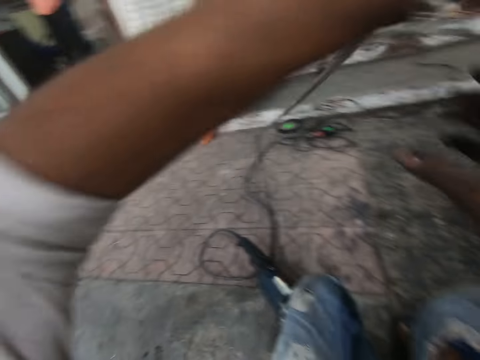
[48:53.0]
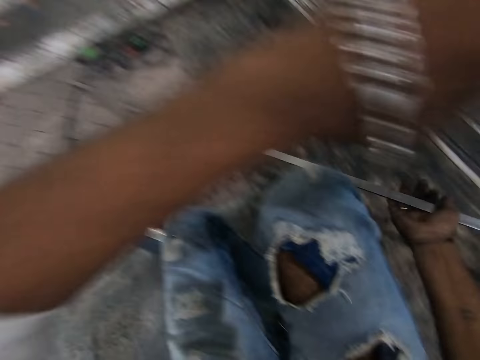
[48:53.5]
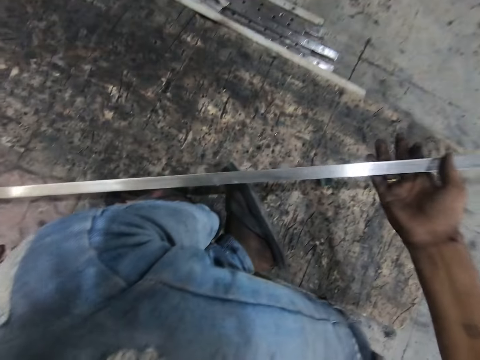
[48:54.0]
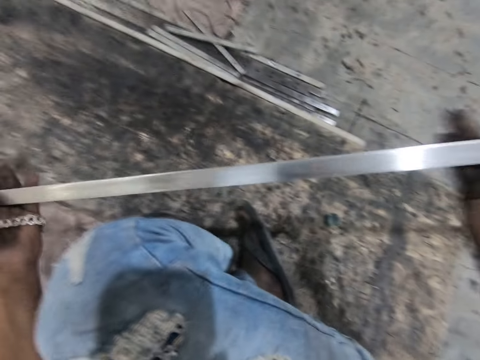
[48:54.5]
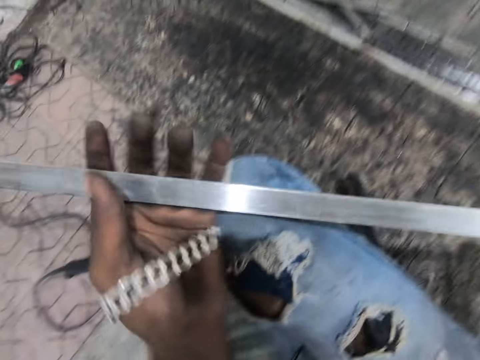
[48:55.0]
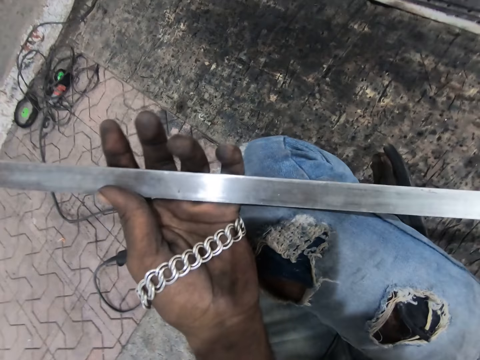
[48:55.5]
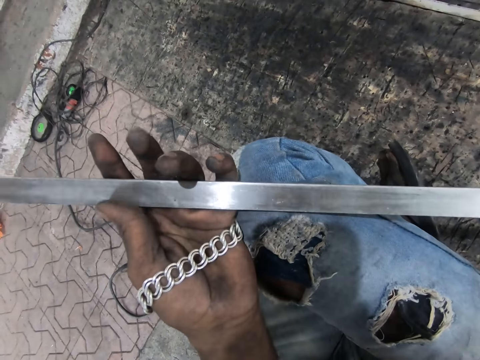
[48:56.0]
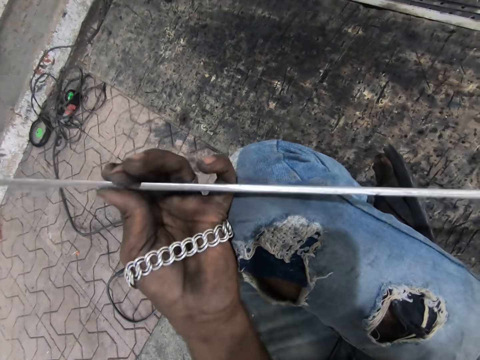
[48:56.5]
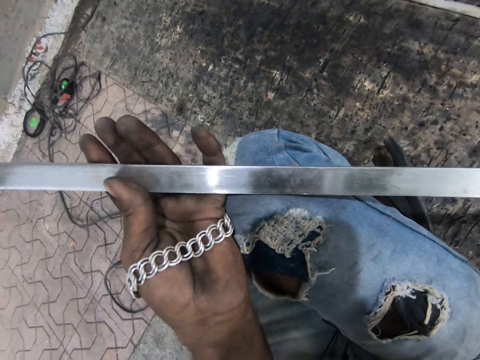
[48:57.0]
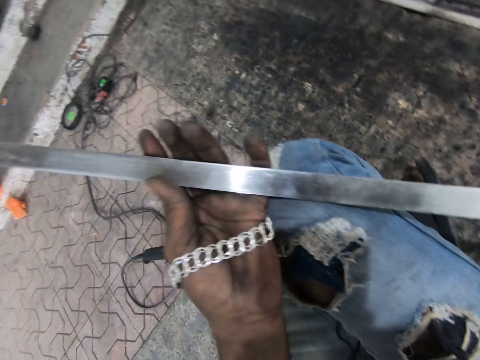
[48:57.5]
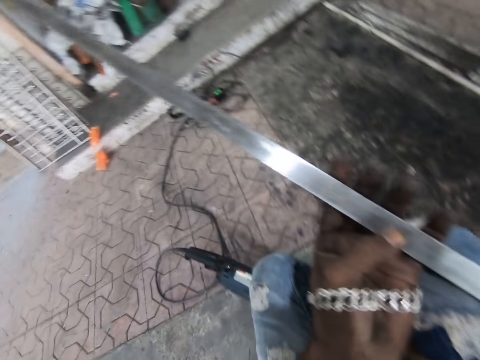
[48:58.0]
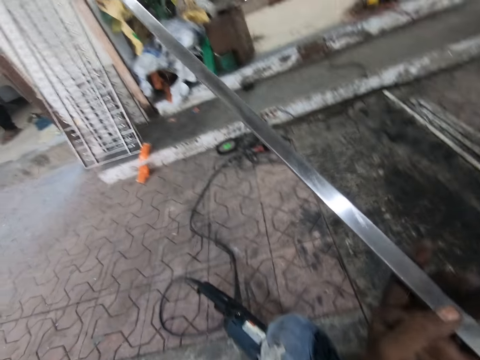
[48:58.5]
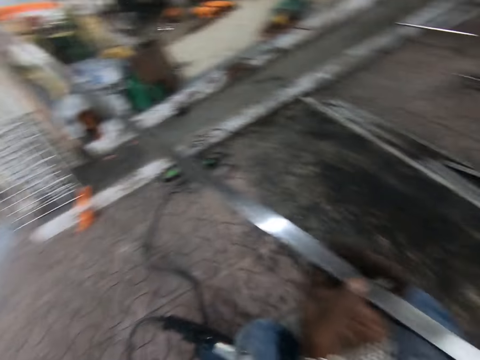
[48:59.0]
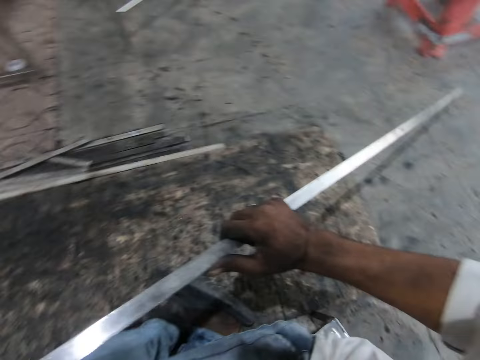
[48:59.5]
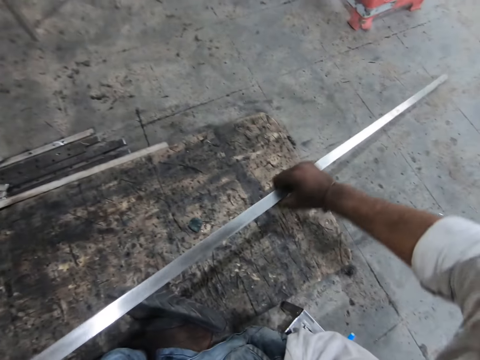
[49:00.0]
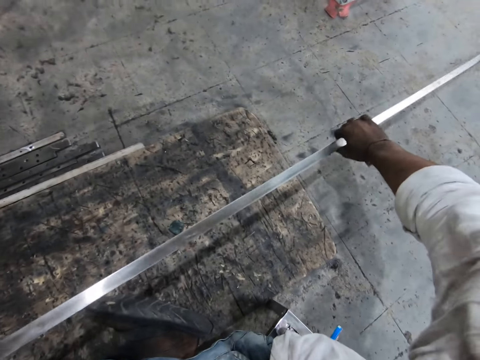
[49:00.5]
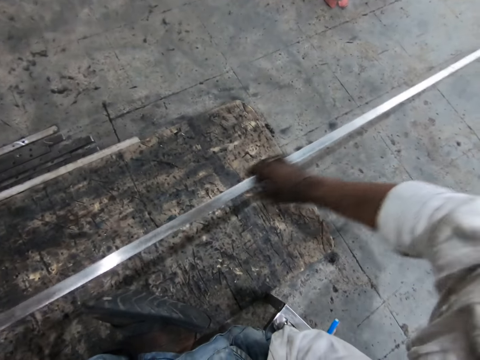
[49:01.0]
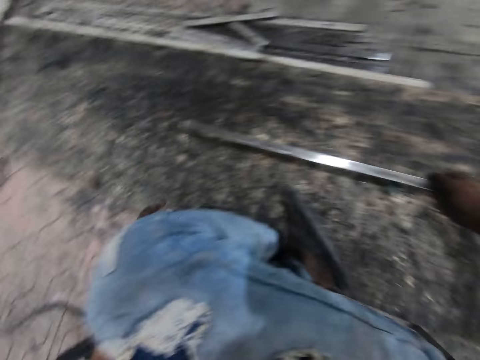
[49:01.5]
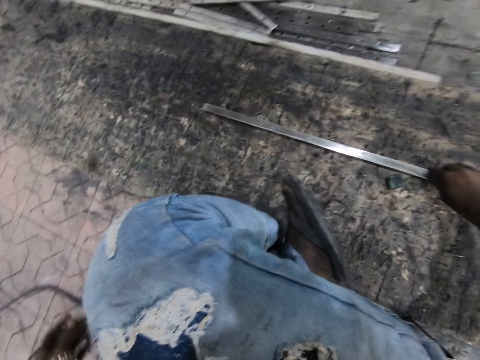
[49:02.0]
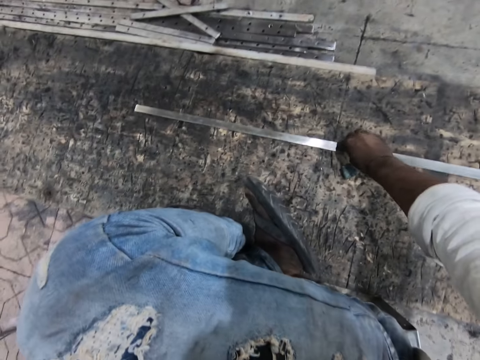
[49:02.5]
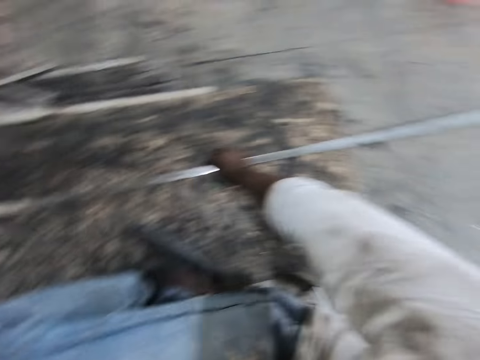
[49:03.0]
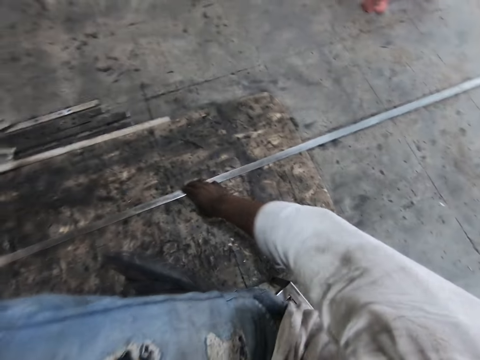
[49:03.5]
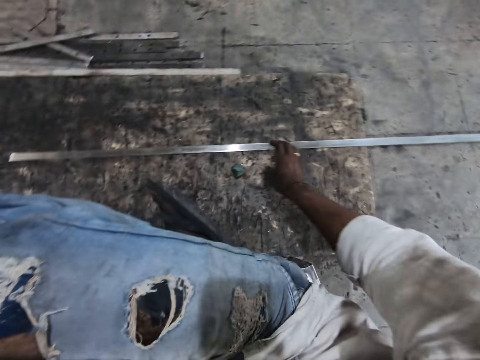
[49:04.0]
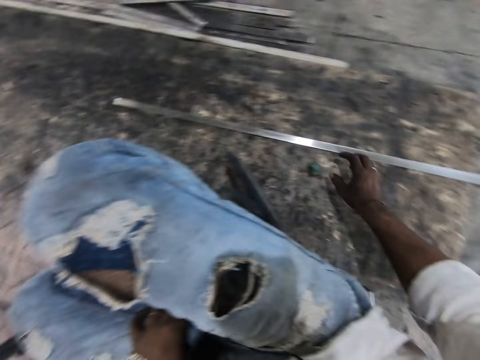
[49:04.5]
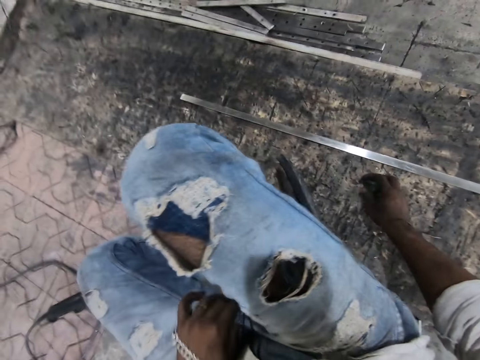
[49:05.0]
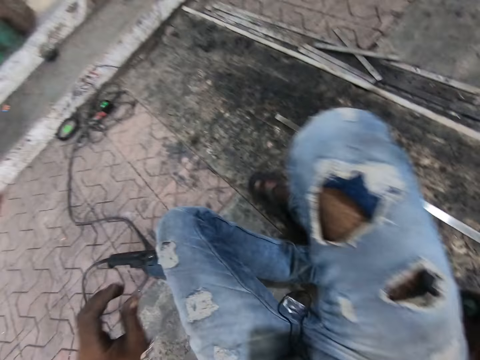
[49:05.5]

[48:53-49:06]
The camera wearer moves the metal strip to his right hand. He checks the metal strip. He places the steel on the ground.

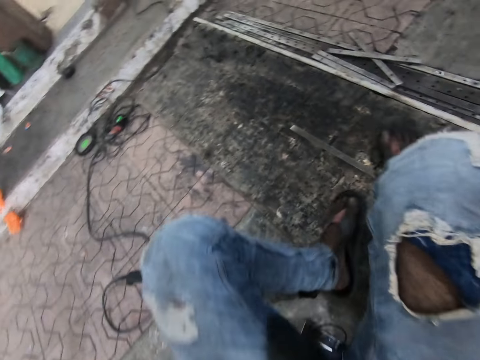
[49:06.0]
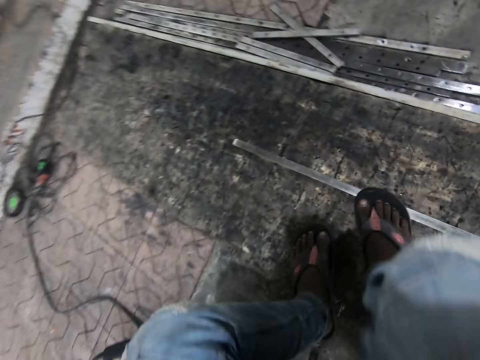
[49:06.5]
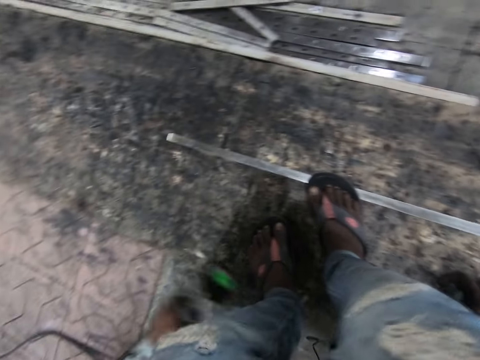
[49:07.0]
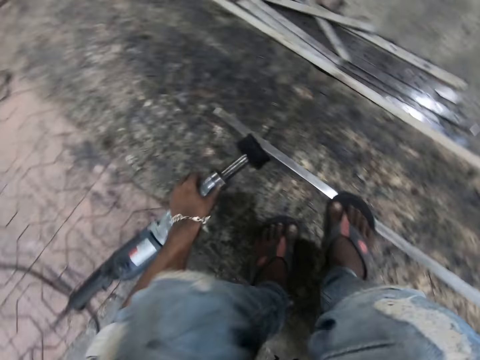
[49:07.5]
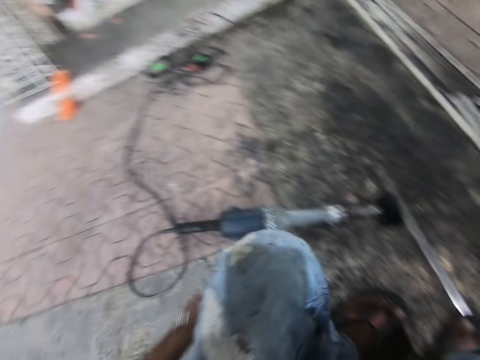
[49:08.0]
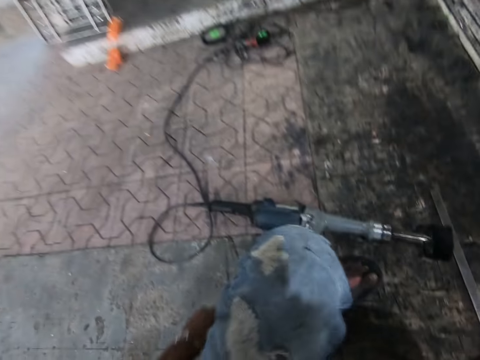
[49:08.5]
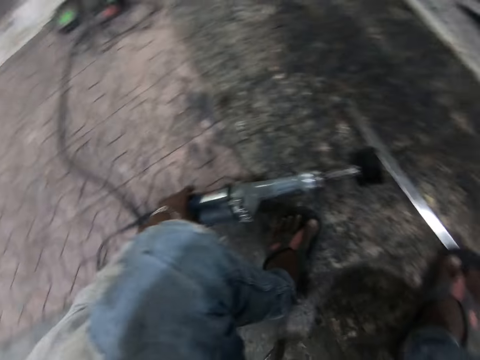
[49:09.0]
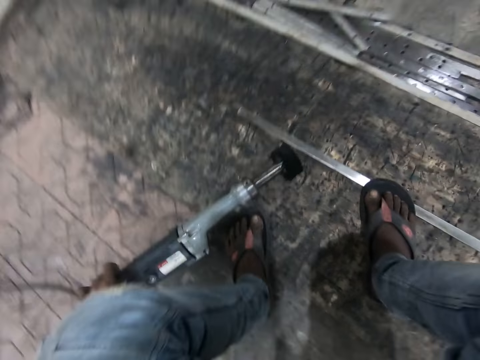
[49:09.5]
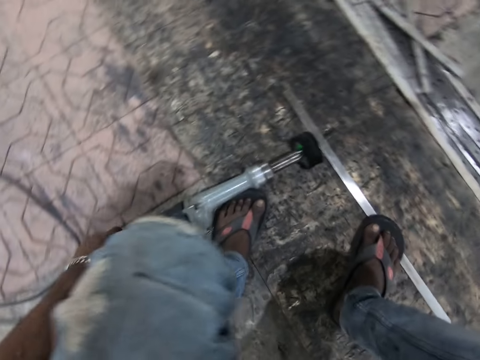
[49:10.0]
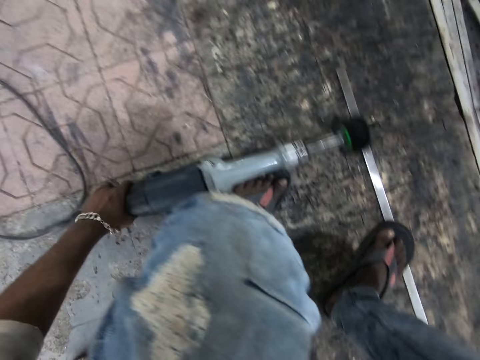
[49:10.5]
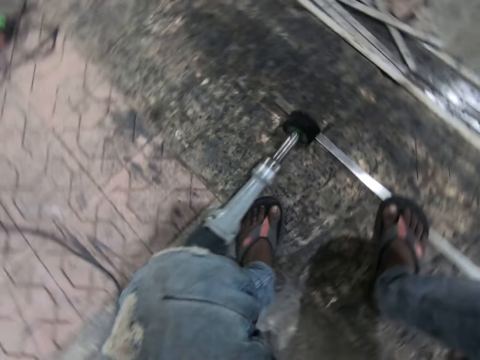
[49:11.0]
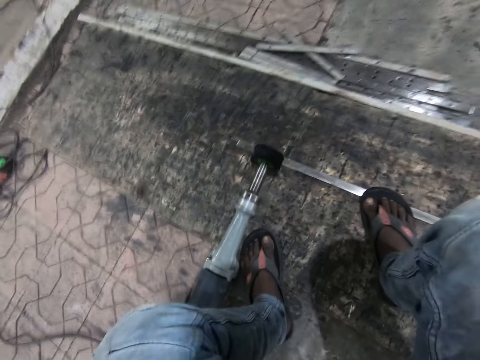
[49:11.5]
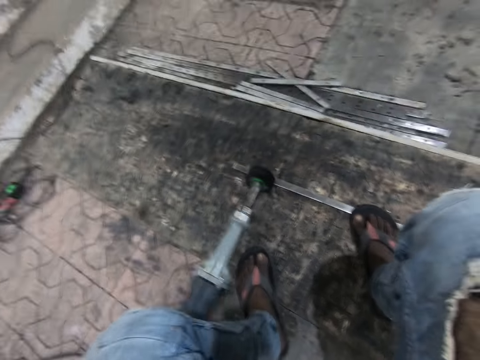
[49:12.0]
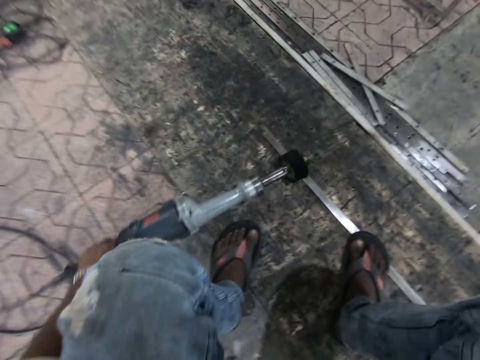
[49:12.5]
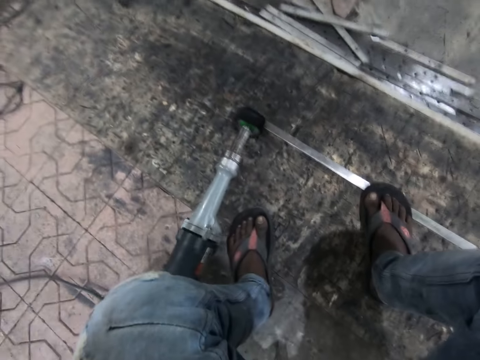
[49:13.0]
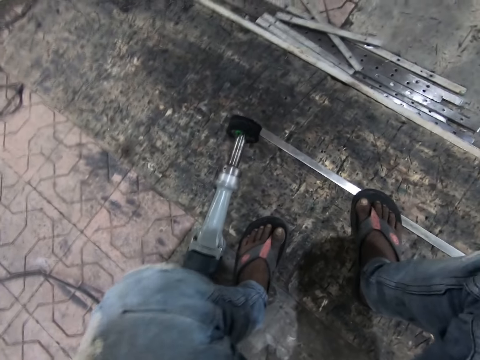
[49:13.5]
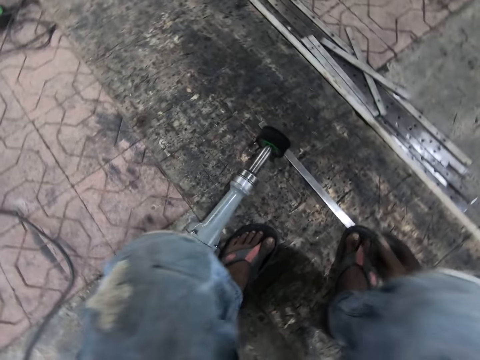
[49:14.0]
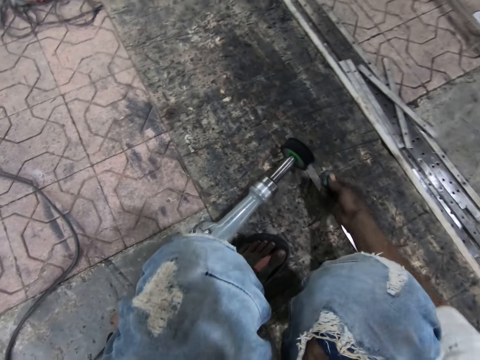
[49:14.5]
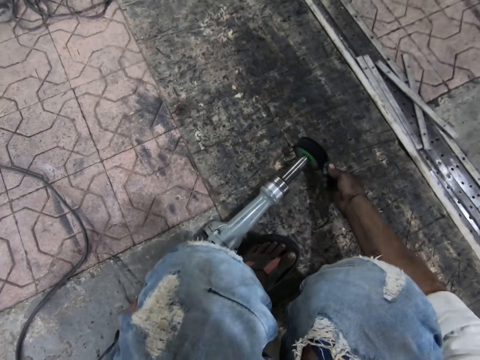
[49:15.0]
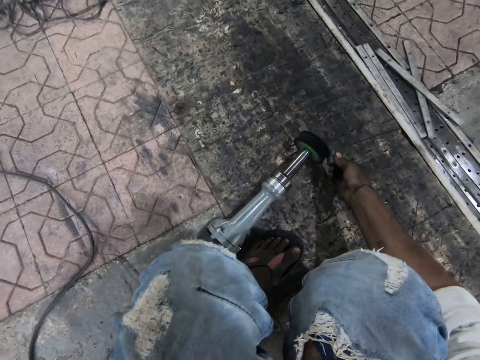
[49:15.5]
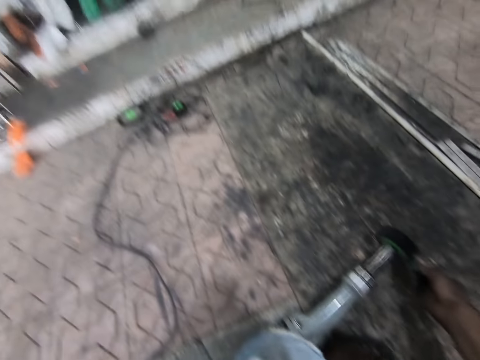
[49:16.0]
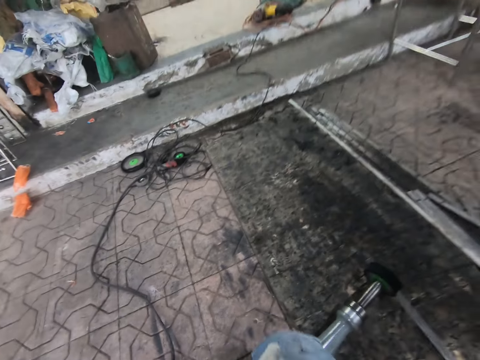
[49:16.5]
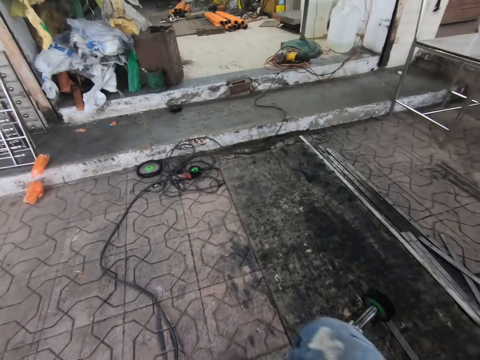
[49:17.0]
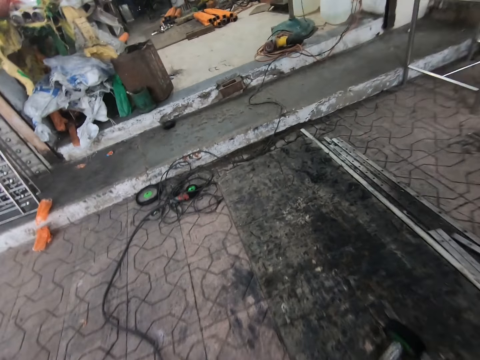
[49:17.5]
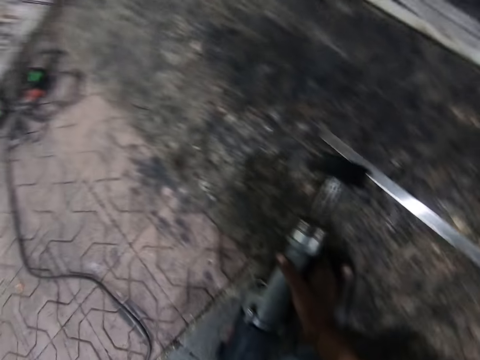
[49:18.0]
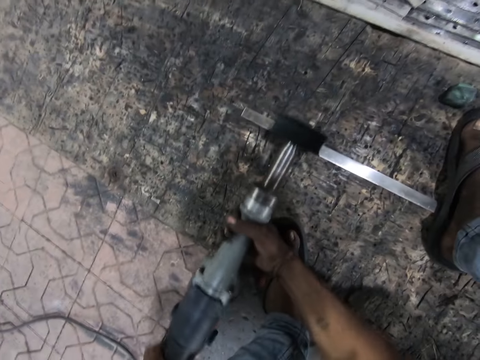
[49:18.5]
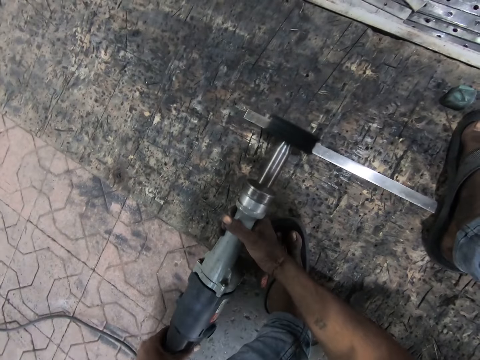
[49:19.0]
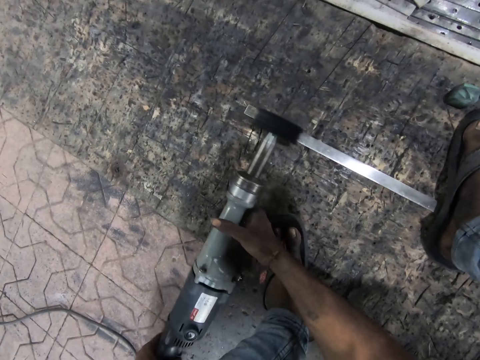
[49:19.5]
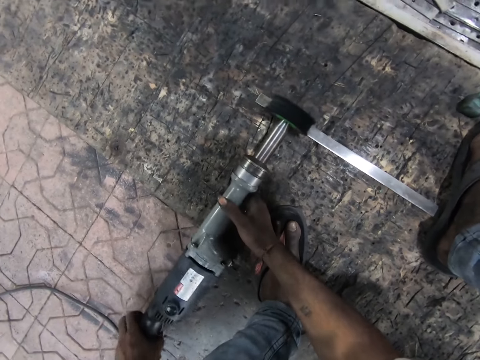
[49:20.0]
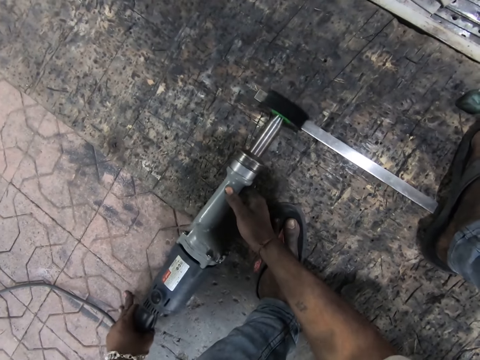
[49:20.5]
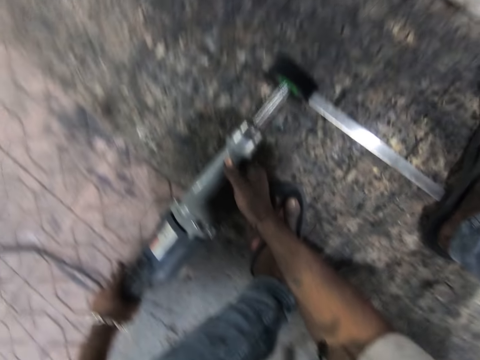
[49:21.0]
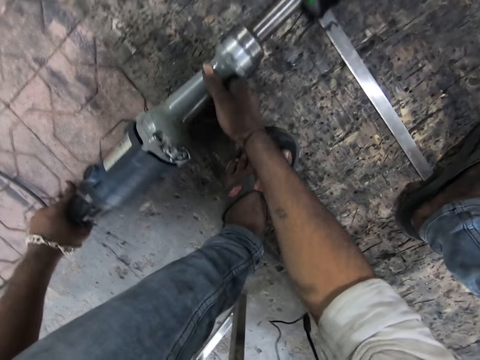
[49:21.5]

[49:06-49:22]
The camera wearer steps on the metal. They hold the grinder, put the grinder on the floor, and pick up the grinder. They hold on to the grinder. They wipe the grinder with the sponge. They look at the wire. They hold on to the grinder with hands. They turn on the drill. They grind the metal with the grinder.
